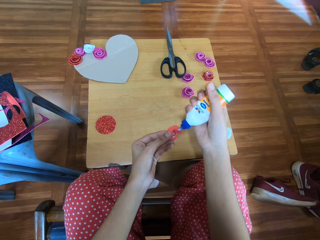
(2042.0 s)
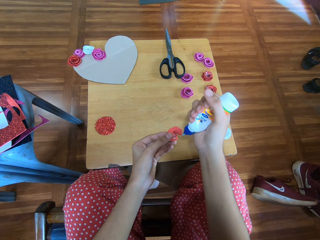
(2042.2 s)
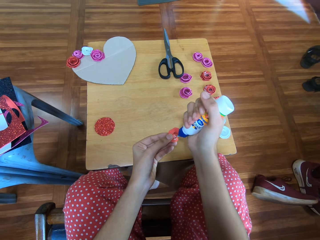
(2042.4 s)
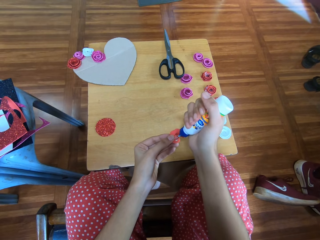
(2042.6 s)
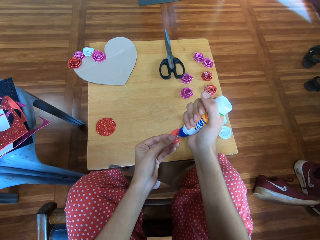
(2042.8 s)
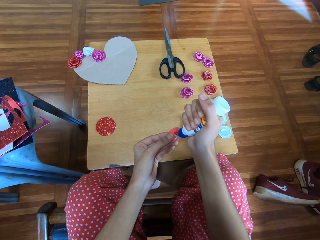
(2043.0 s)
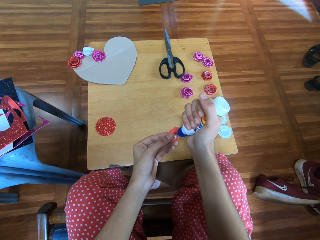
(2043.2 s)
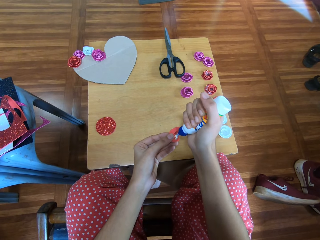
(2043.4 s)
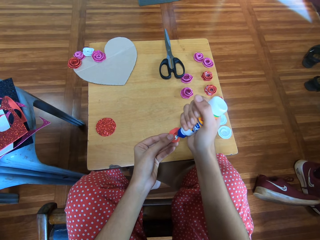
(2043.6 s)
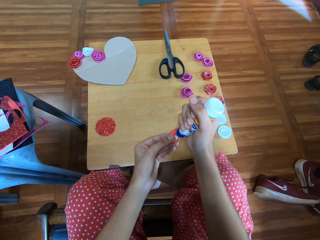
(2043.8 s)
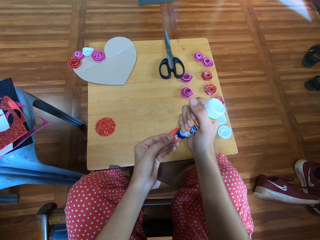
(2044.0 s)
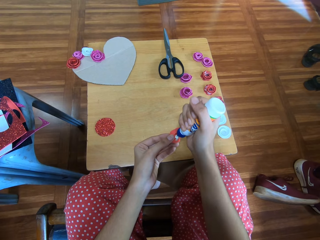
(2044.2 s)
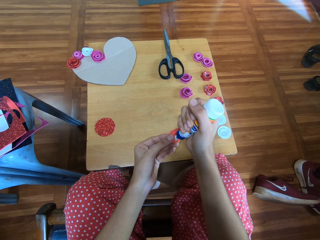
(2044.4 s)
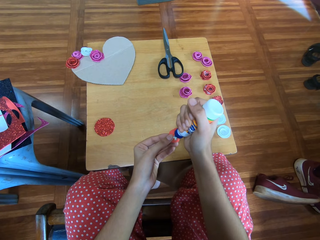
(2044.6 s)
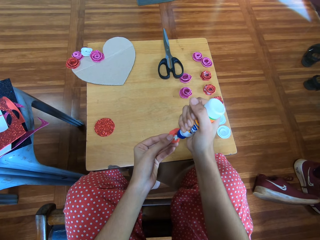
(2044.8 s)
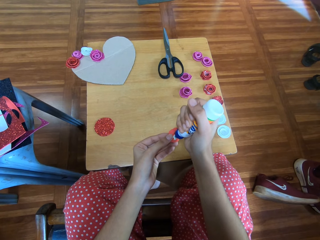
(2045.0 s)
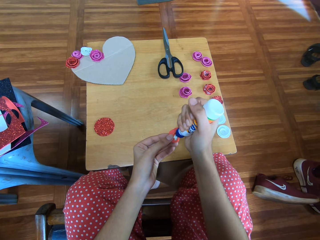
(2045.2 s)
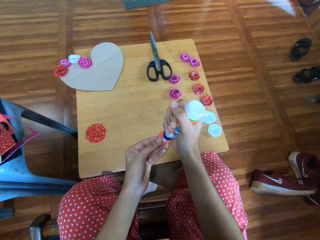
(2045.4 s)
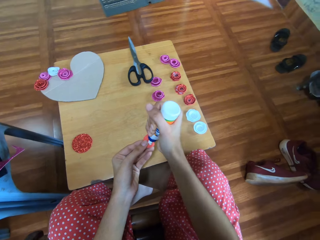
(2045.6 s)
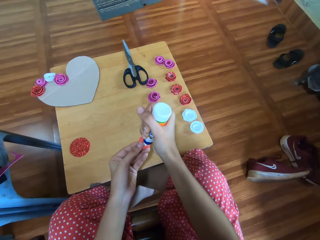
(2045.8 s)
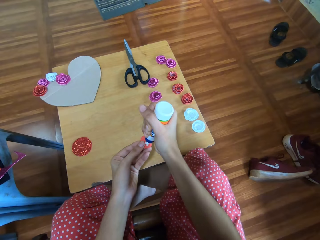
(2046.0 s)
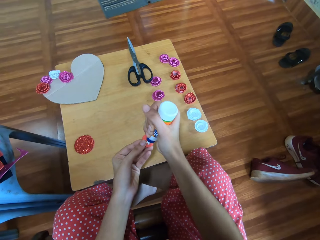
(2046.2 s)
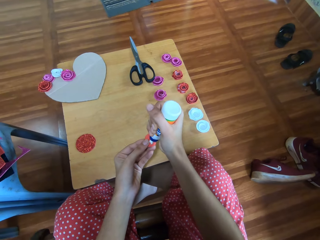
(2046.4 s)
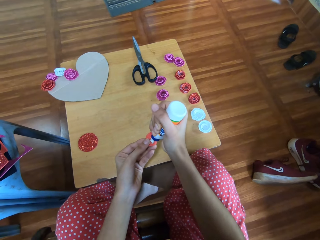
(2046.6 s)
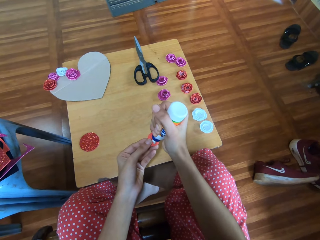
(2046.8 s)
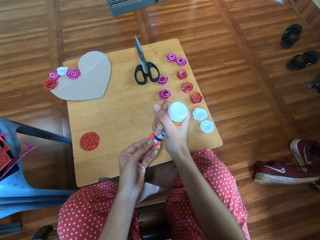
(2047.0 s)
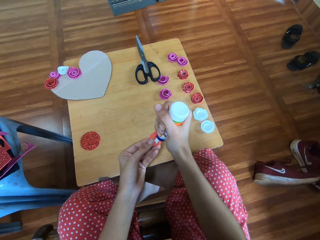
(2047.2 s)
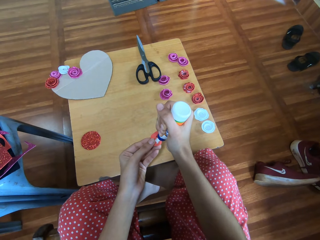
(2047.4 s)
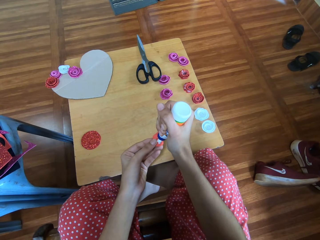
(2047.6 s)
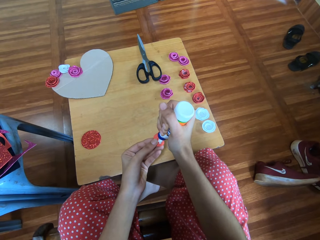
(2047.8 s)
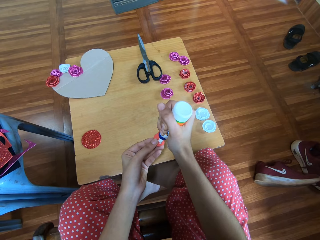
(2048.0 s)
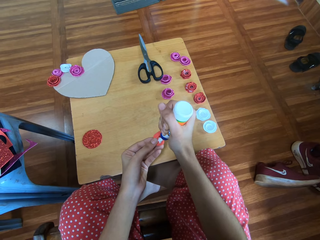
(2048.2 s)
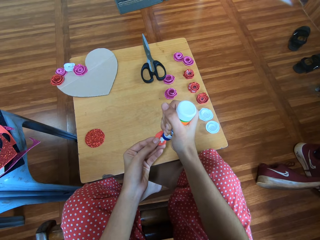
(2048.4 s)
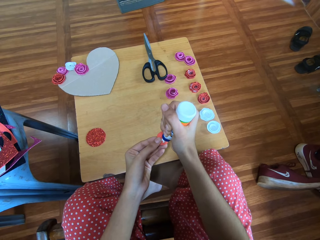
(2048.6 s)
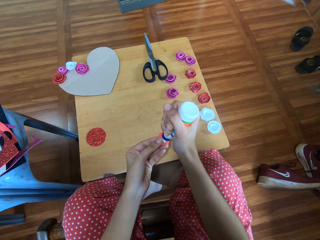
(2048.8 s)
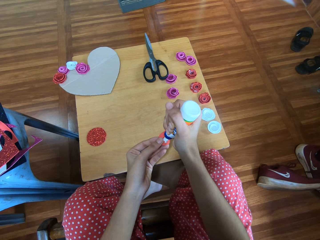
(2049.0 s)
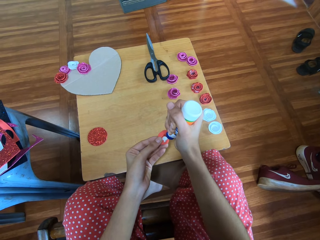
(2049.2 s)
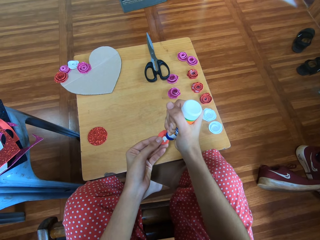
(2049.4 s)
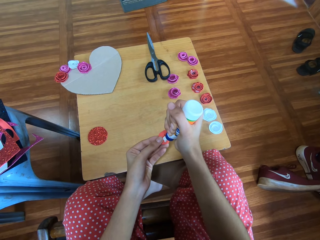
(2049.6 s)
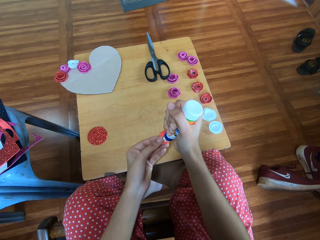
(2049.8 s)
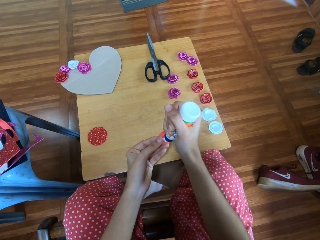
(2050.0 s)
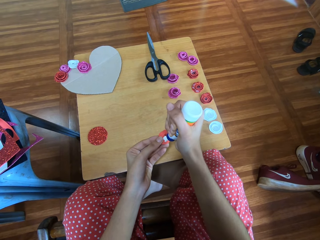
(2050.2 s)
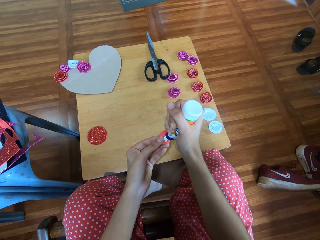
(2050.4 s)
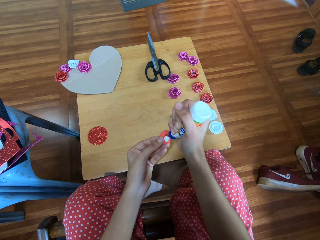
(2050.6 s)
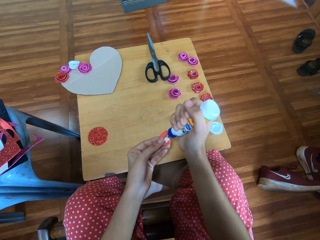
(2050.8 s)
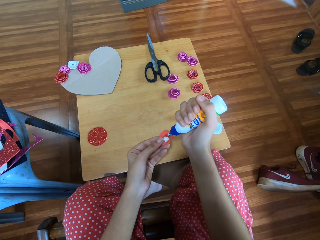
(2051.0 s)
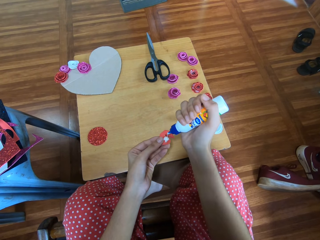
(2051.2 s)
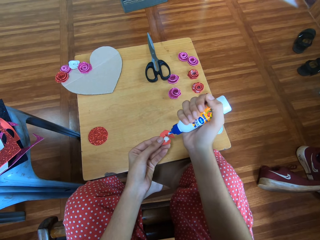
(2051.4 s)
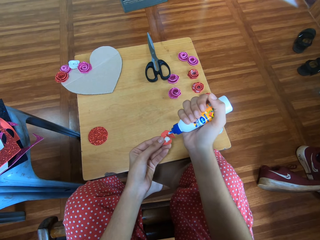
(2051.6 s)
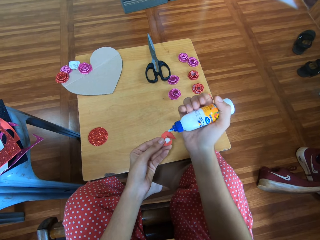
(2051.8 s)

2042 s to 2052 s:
The camera wearer puts glue on the flash bright shining card paper. They interact with a man.

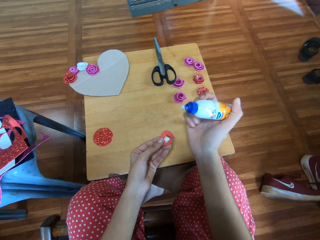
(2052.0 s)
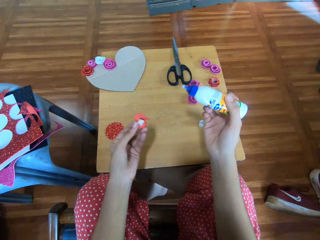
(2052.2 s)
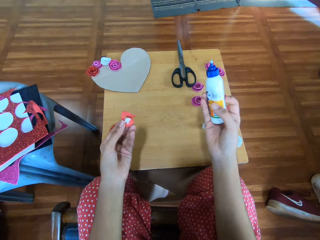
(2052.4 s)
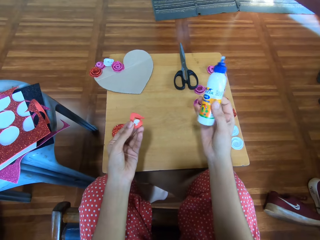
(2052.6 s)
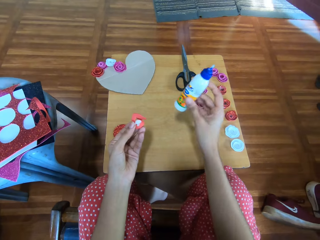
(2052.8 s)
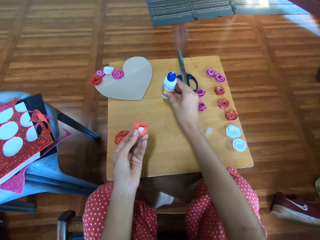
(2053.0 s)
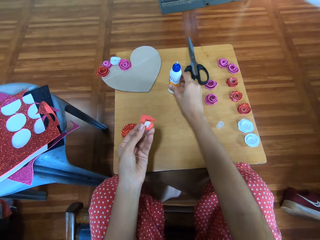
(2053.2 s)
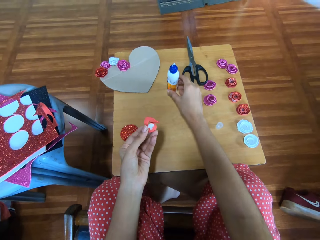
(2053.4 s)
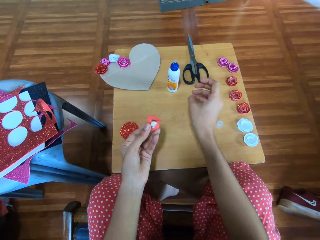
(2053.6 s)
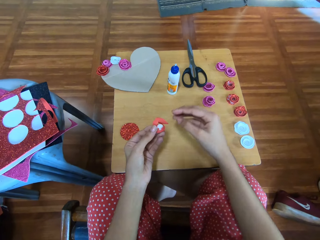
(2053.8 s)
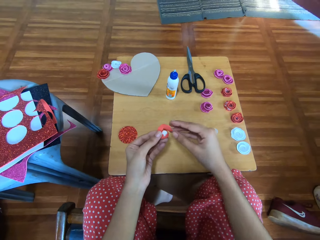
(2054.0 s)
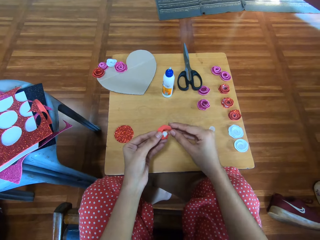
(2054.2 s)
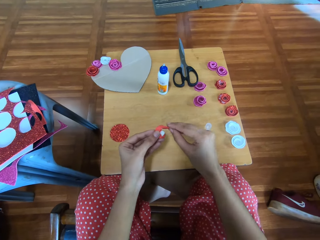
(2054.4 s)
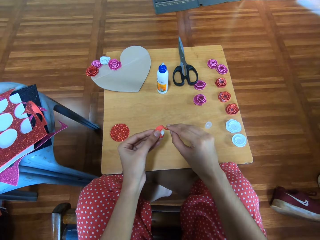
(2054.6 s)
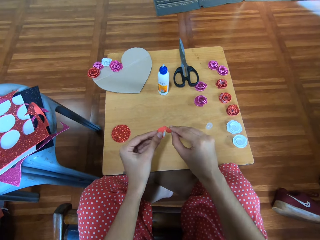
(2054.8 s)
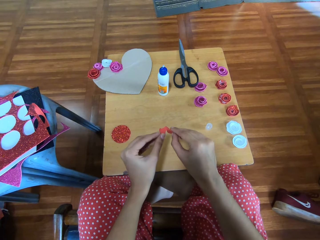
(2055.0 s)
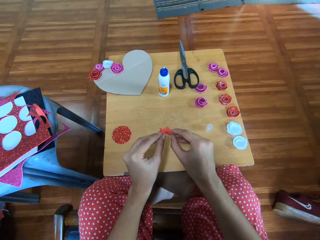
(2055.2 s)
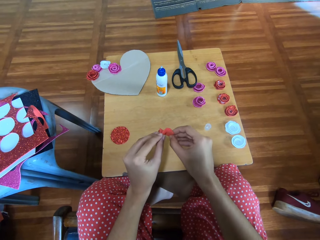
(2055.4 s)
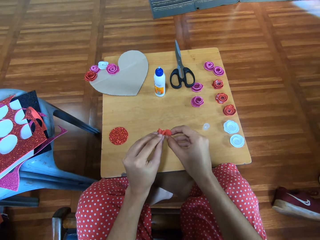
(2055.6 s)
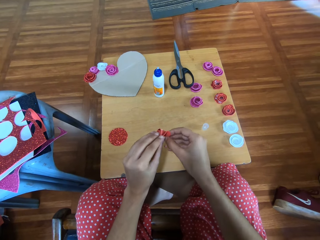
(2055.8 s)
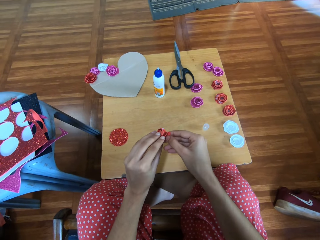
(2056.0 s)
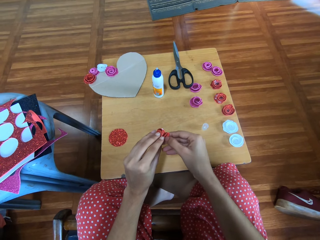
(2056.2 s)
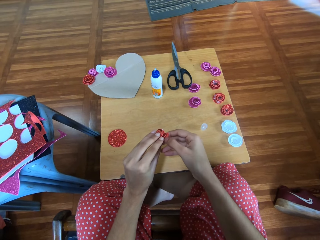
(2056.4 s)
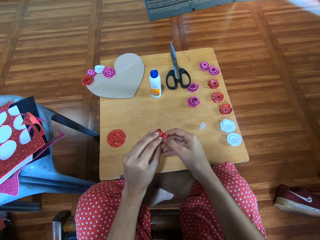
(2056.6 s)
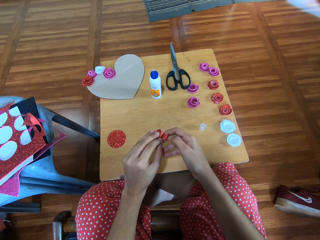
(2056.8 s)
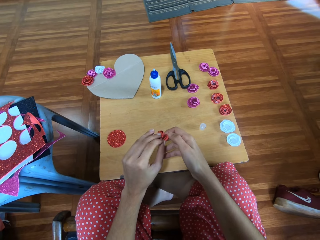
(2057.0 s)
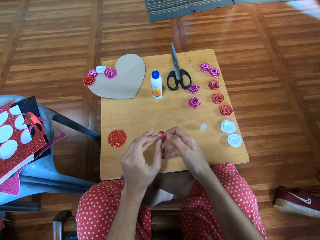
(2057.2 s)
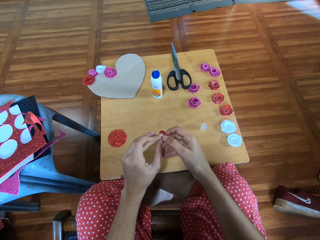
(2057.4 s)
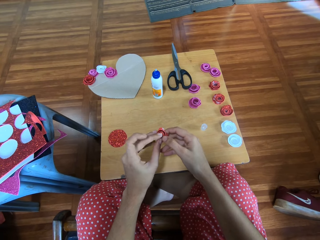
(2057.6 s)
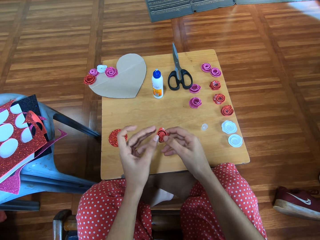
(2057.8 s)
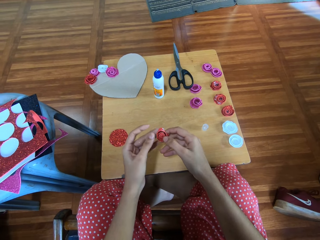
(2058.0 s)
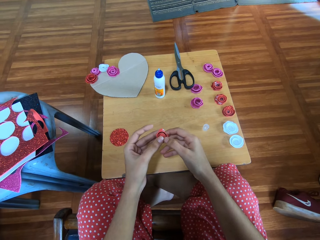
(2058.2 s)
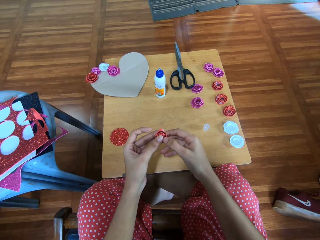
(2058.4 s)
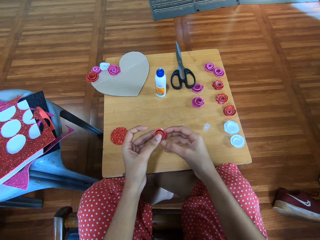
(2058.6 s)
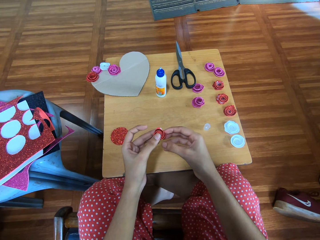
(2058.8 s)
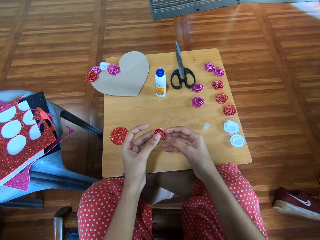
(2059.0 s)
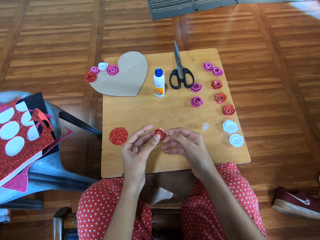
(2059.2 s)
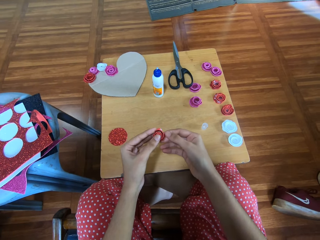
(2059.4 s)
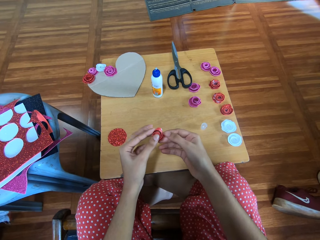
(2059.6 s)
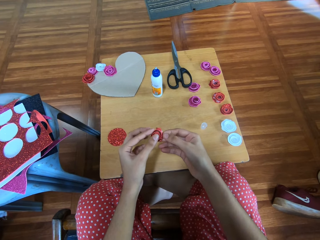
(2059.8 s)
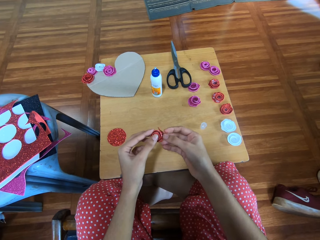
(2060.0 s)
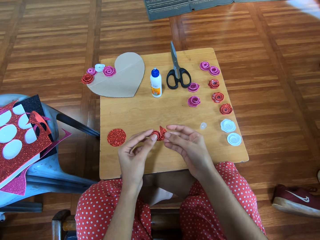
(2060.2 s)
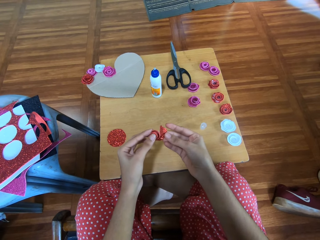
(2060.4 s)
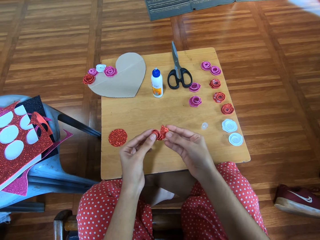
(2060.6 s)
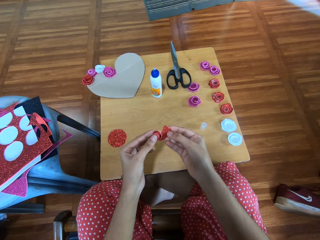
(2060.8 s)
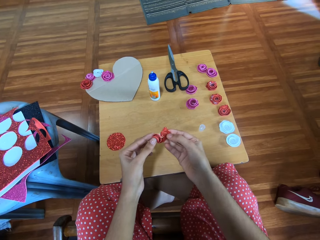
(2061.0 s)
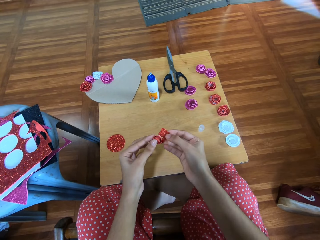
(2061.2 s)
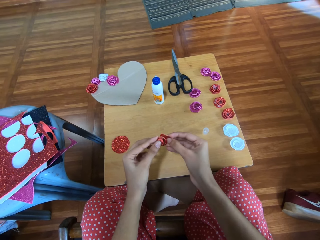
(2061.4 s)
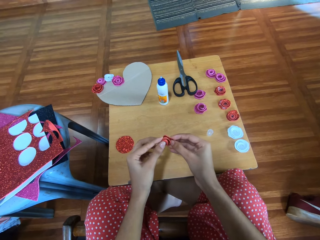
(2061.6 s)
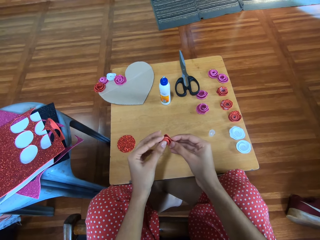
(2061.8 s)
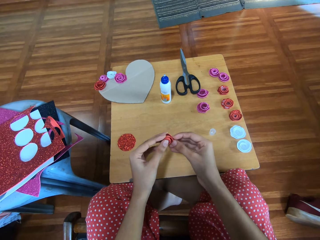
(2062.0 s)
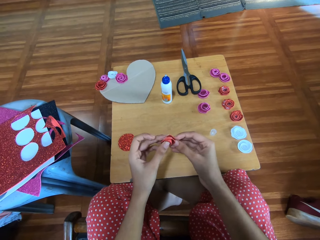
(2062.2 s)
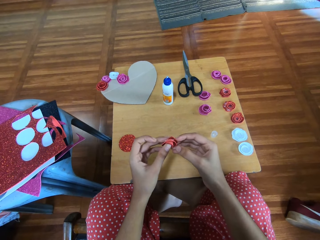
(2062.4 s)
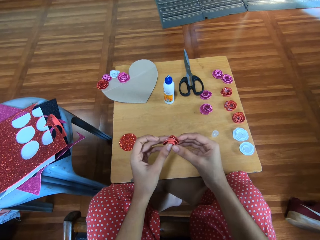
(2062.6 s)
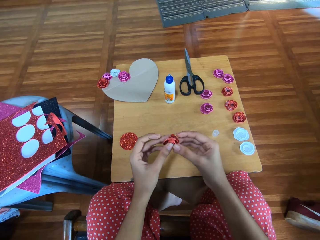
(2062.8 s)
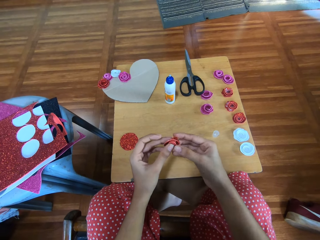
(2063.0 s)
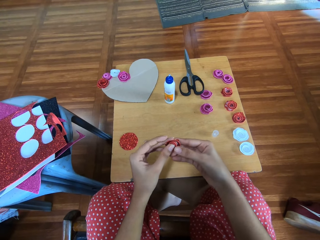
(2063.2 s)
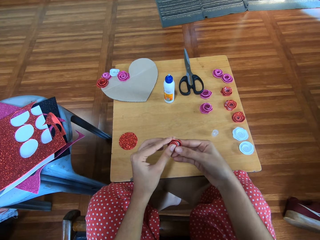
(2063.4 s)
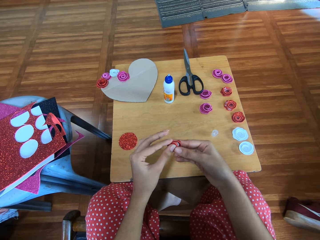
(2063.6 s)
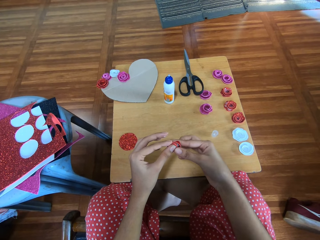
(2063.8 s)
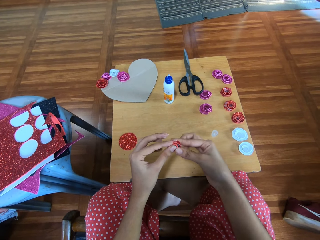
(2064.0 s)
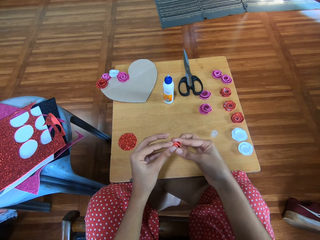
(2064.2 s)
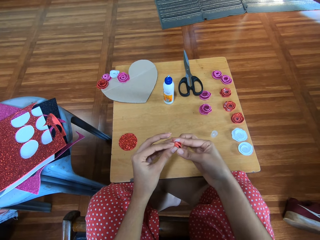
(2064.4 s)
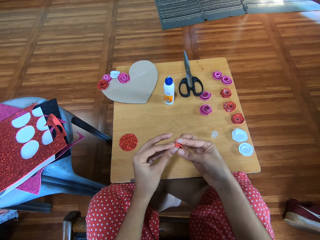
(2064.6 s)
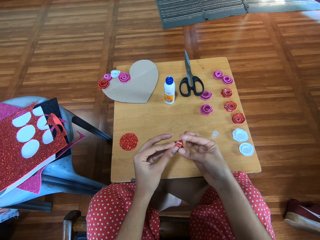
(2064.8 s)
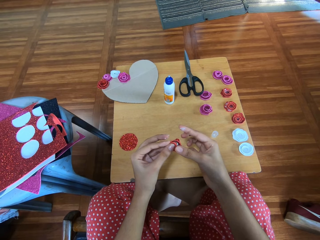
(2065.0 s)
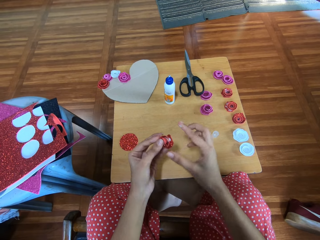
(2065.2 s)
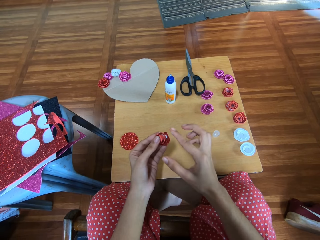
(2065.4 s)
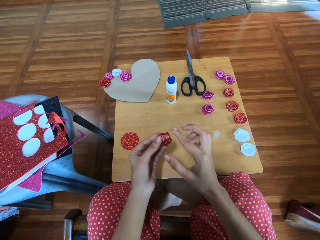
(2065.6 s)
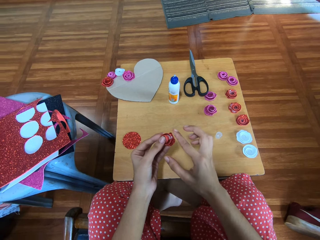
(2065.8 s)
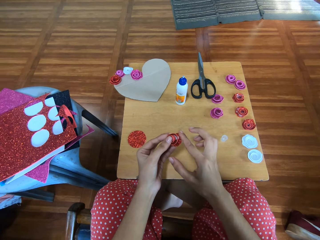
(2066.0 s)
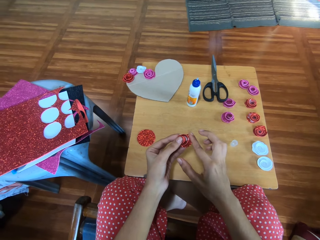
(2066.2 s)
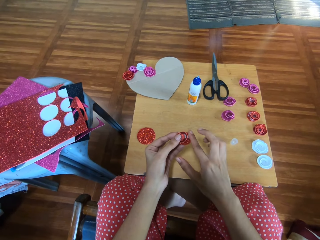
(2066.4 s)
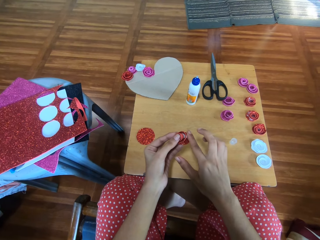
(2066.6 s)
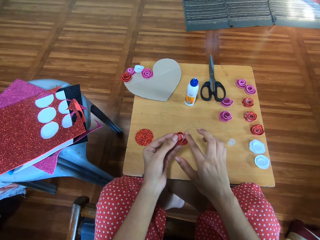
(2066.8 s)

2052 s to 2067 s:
The camera wearer puts glue on the cardboard. She drops the glue container onto the table. She joins the flash bright shining card paper. She adjusts the cardboard flower with both her hands.
